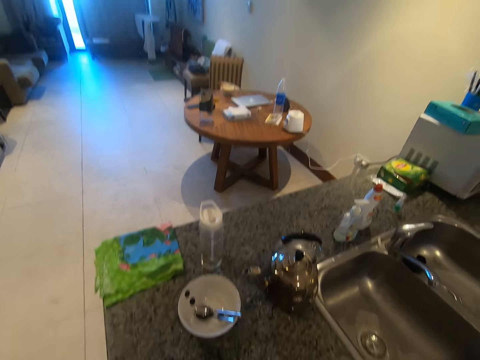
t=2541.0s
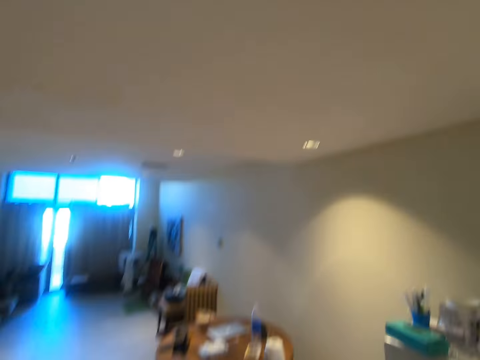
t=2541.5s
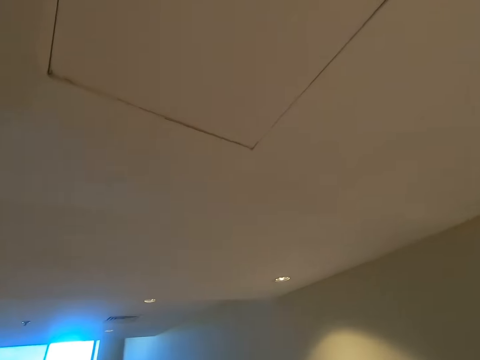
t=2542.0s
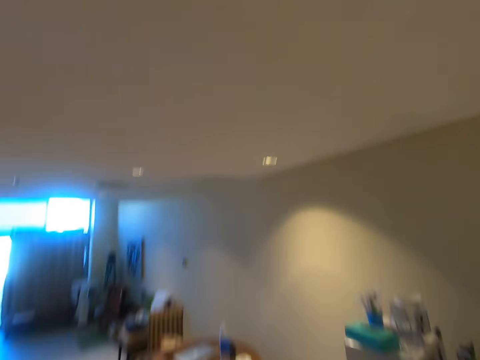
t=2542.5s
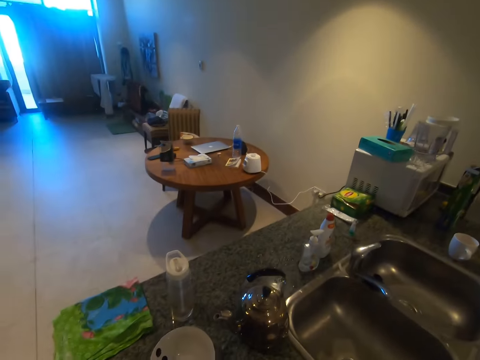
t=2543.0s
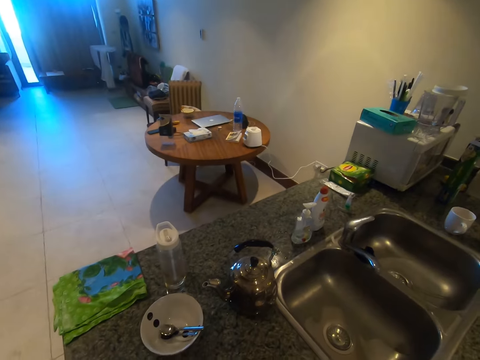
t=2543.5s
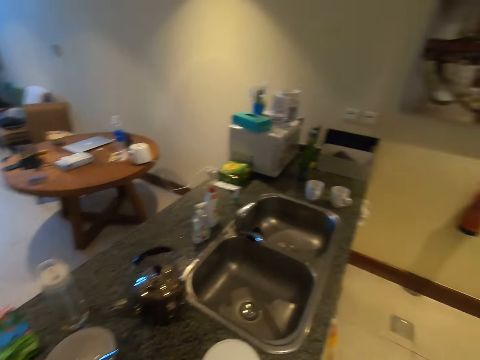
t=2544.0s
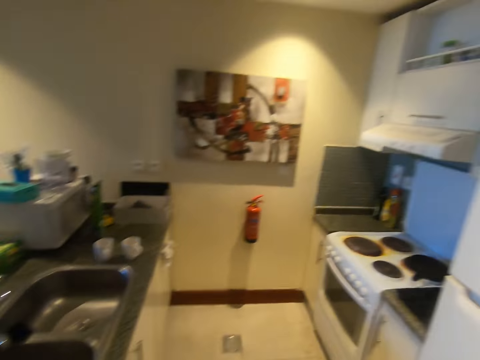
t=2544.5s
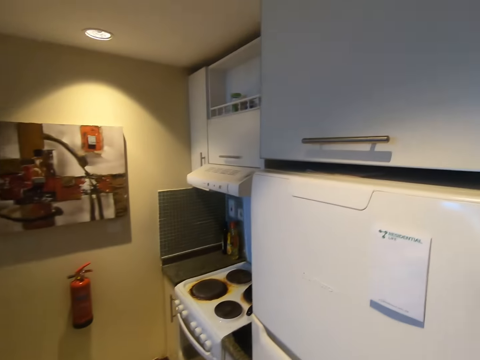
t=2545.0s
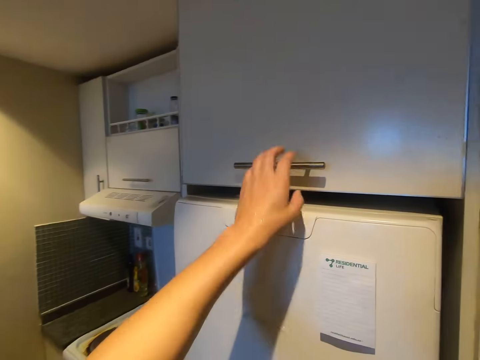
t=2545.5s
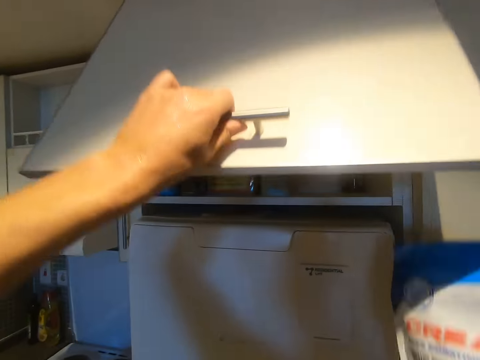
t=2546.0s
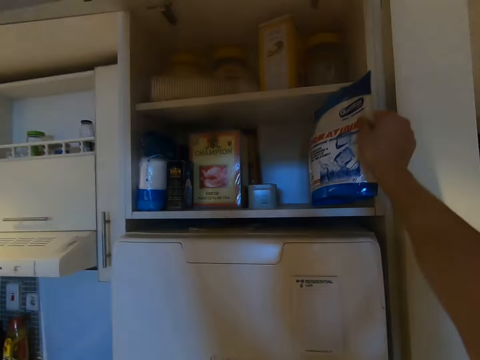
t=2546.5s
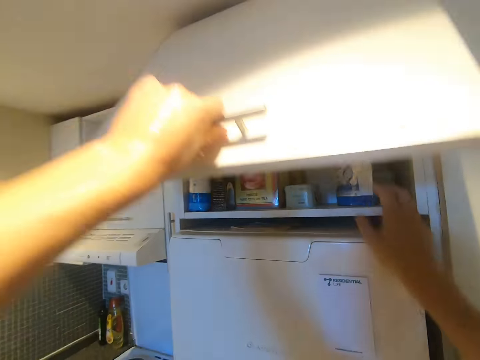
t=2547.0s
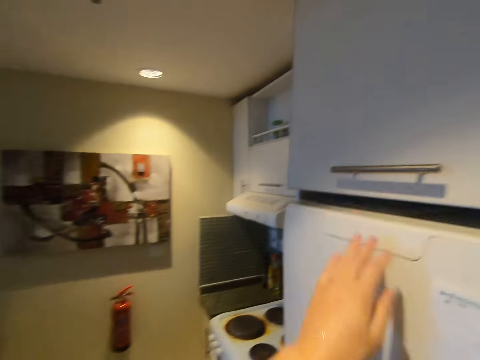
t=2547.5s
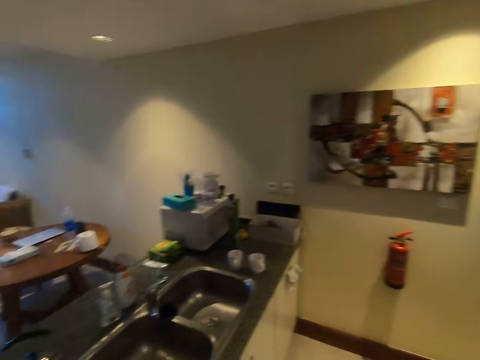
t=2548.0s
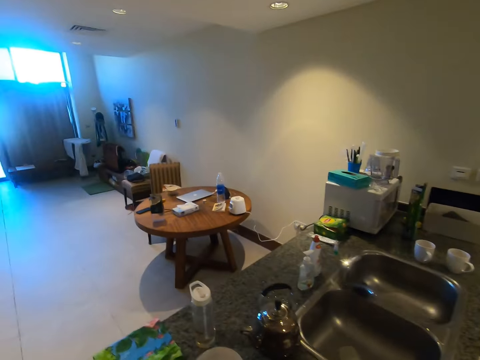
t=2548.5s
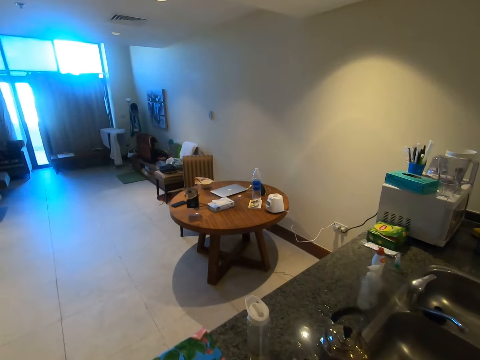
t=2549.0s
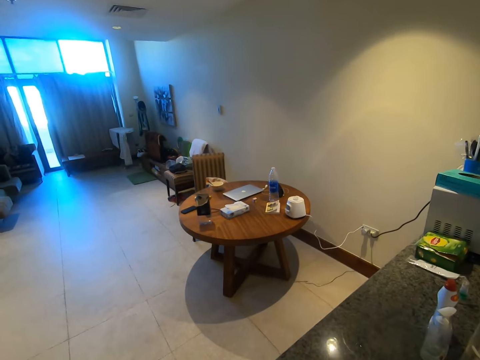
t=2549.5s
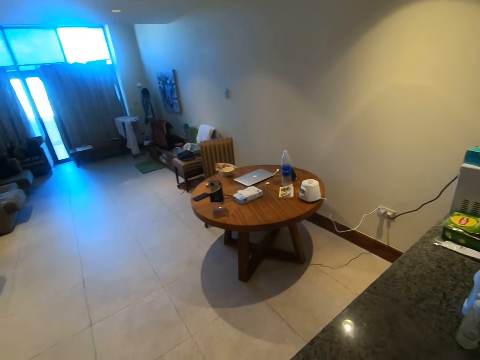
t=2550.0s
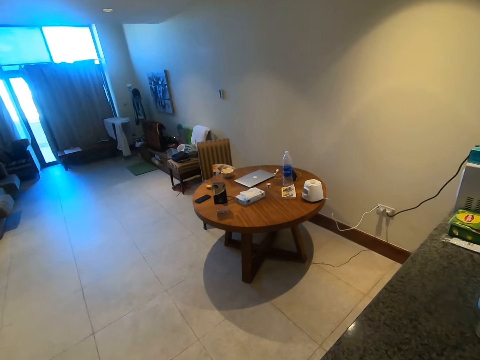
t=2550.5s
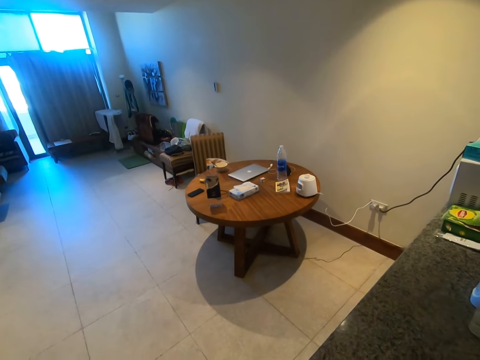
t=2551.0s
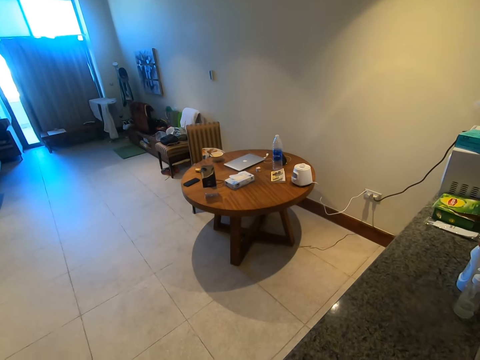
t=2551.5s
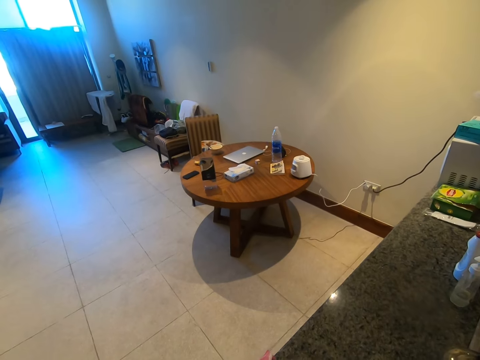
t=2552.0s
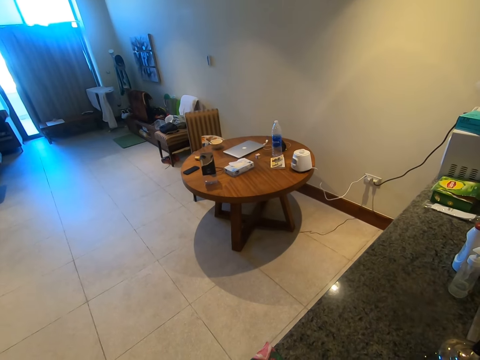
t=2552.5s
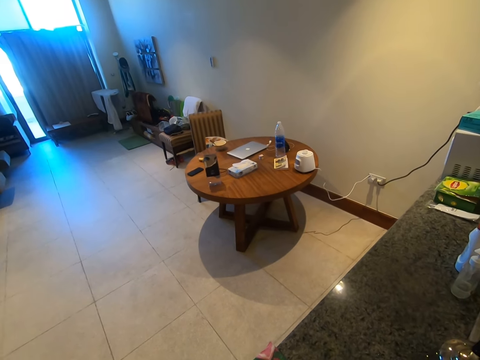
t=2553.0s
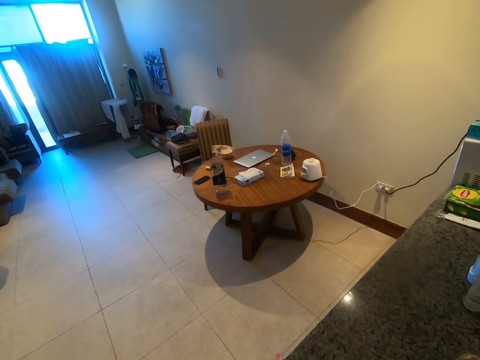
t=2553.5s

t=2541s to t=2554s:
The camera wearer walks to the fridge, opens the fridge, puts the packet in the fridge, closes the fridge, and walks around the room.

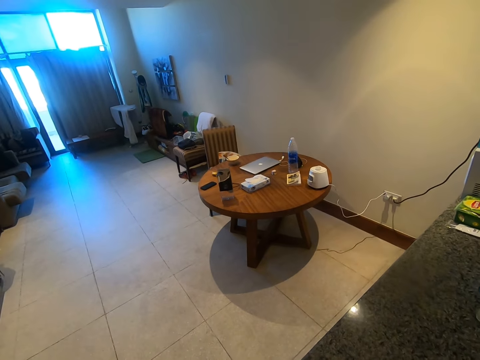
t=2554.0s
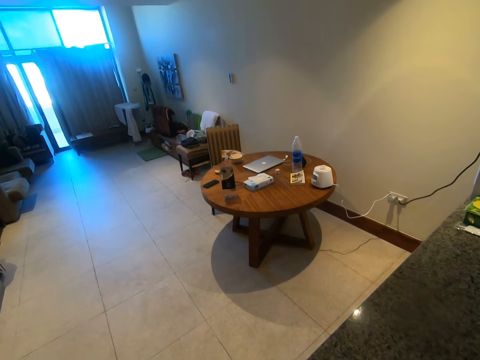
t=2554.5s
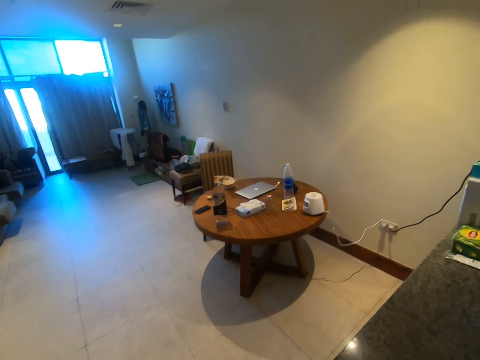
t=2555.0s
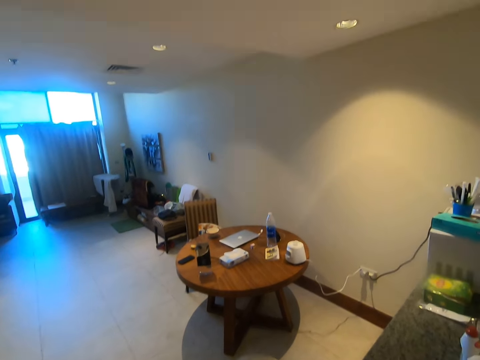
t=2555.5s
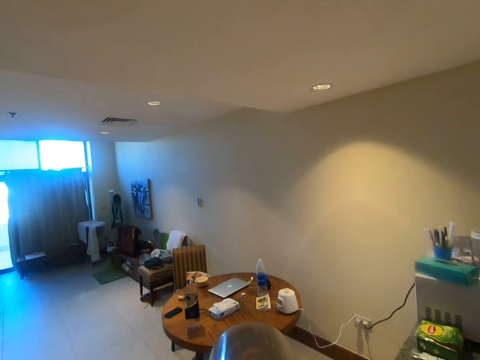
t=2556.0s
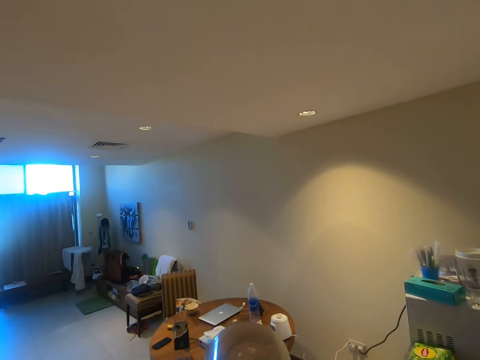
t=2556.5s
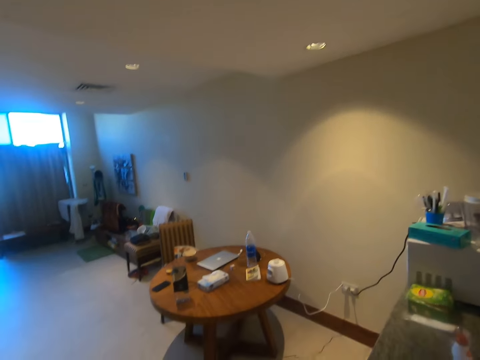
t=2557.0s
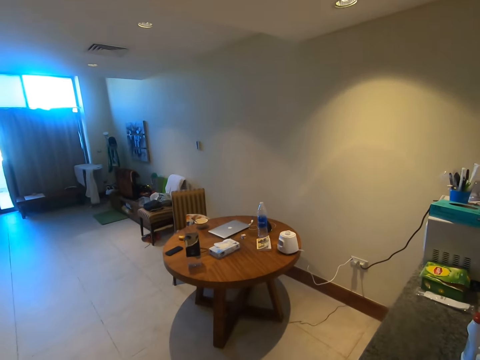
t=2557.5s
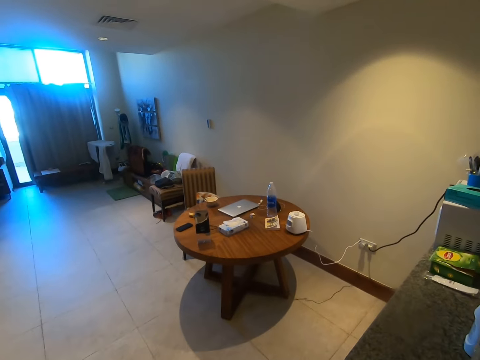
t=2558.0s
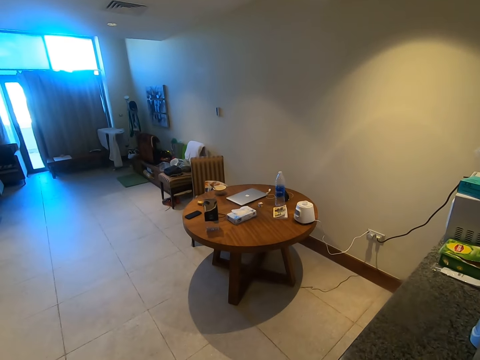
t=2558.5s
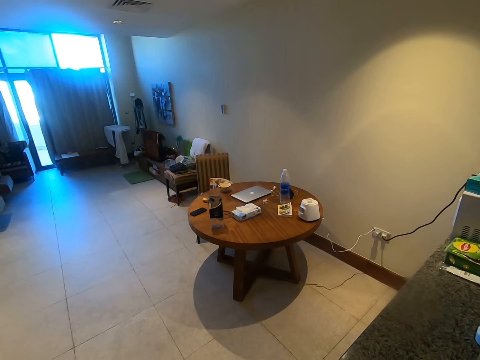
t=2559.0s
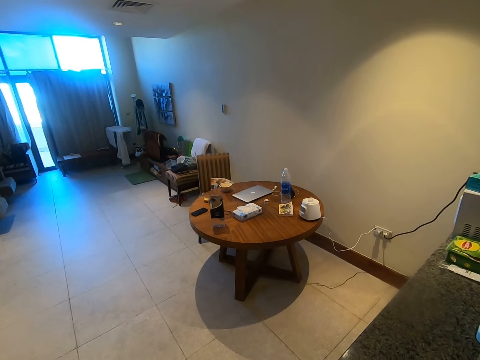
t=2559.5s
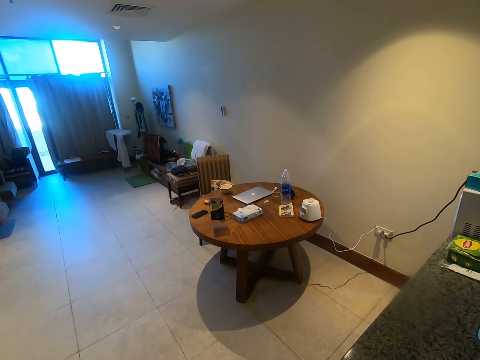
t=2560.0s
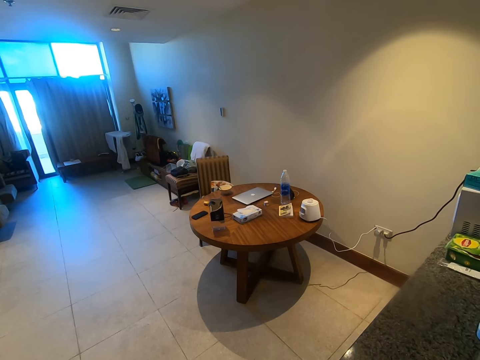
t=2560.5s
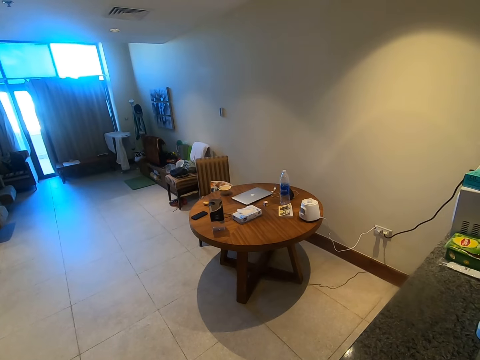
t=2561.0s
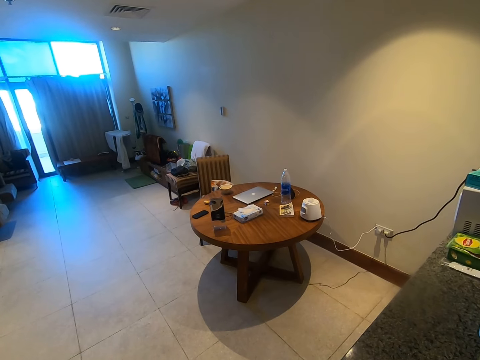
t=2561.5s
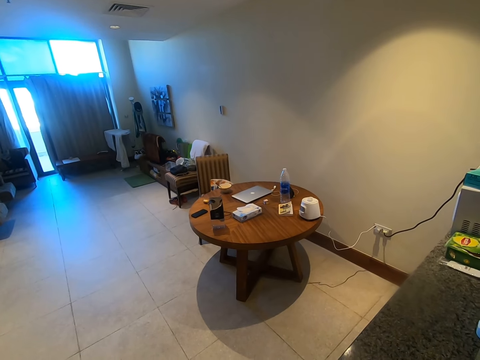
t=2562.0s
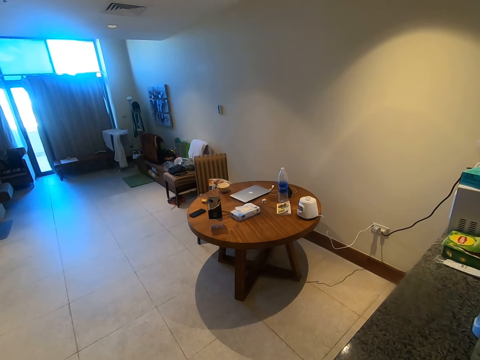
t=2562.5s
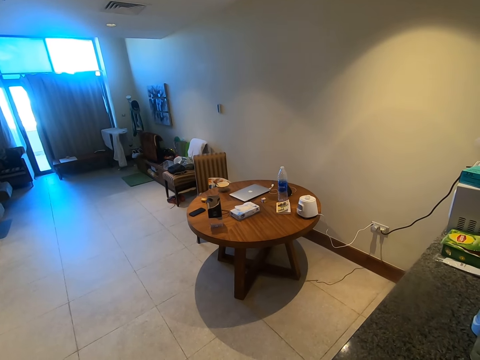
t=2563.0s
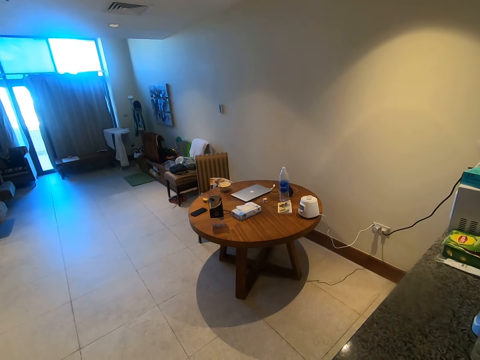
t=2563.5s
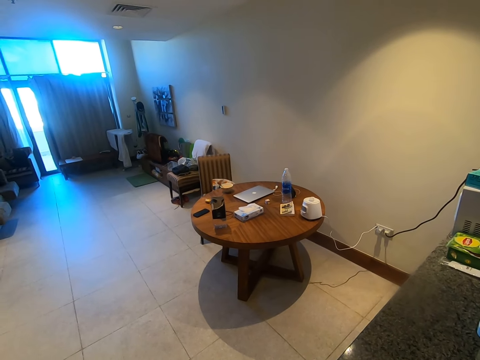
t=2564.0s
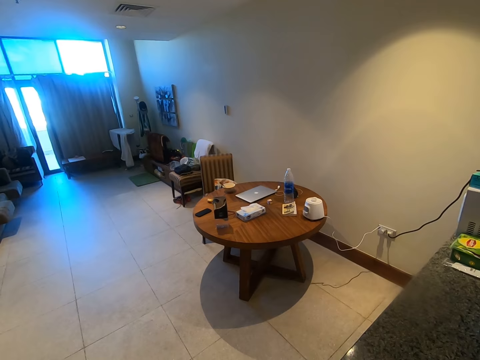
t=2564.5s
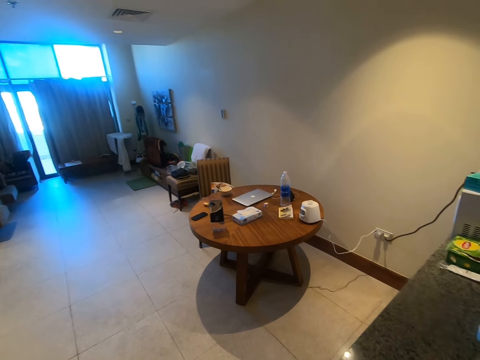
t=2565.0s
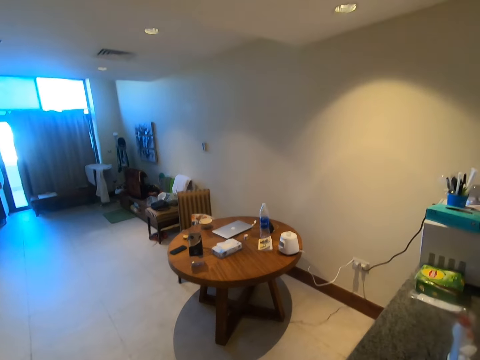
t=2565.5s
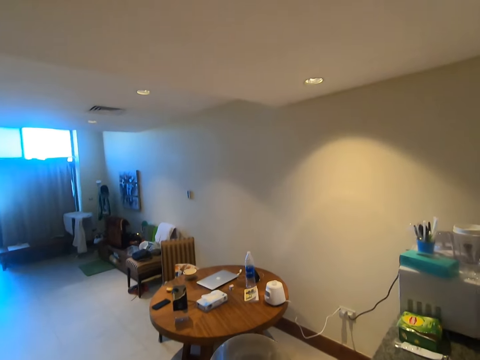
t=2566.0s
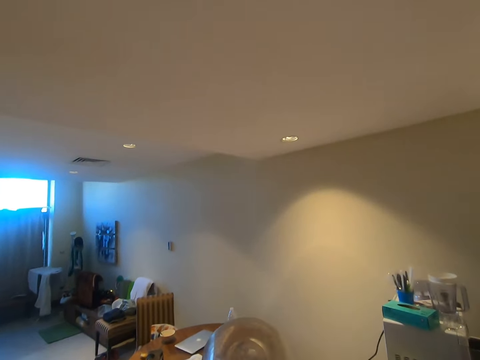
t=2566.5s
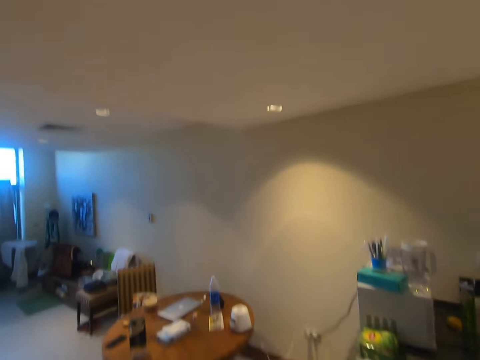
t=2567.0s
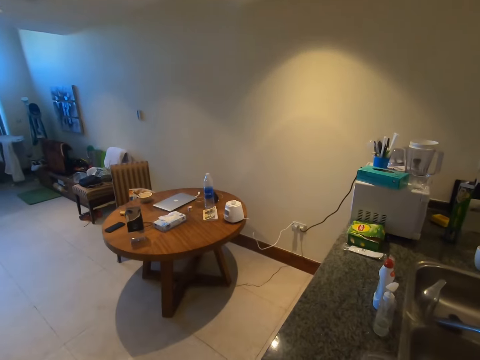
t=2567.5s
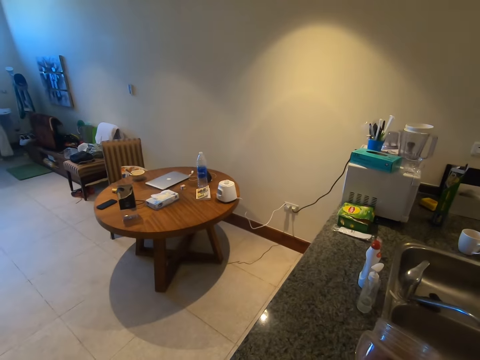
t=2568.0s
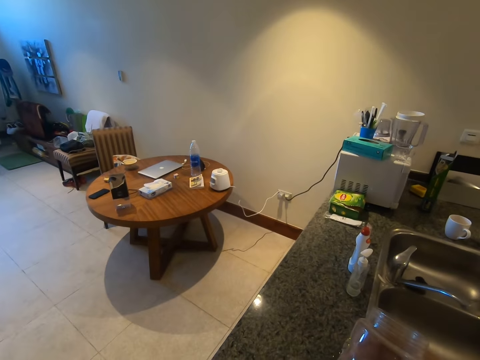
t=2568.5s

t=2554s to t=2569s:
The camera wearer drinks water from the water bottle. They drink water from the water bottle again.
